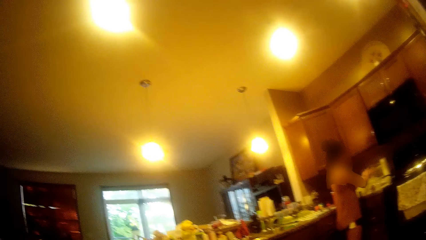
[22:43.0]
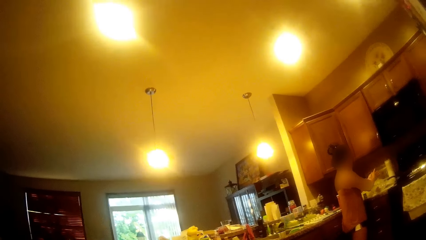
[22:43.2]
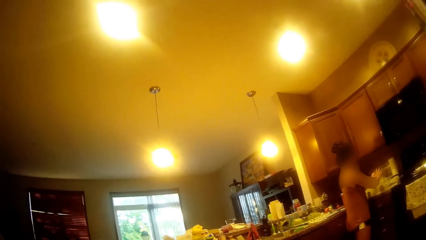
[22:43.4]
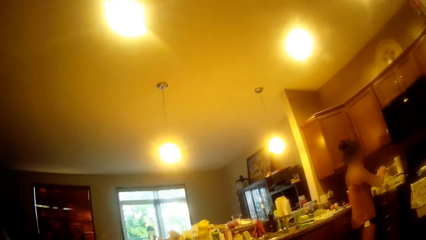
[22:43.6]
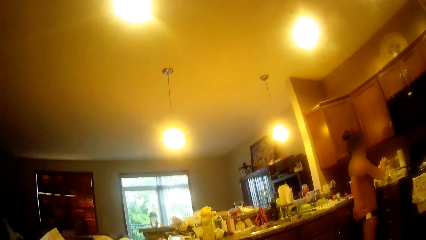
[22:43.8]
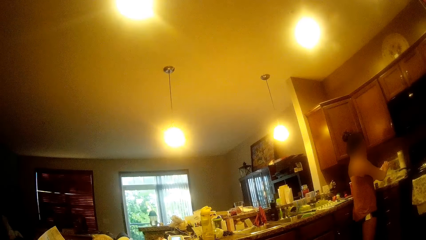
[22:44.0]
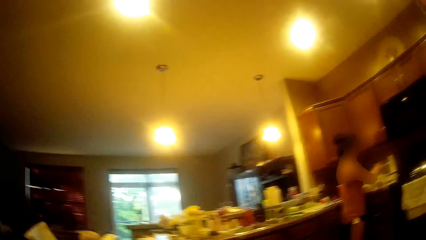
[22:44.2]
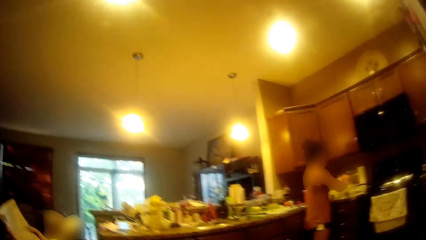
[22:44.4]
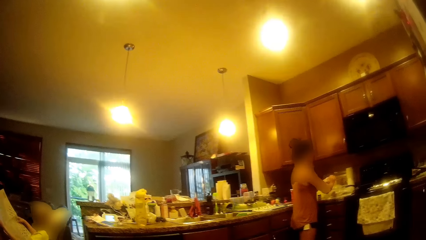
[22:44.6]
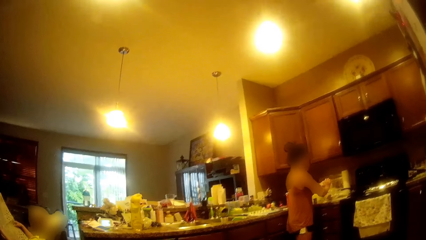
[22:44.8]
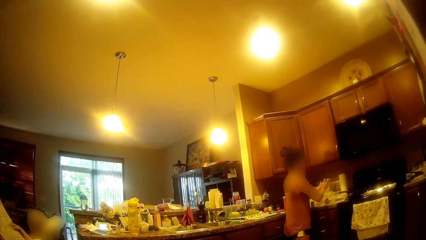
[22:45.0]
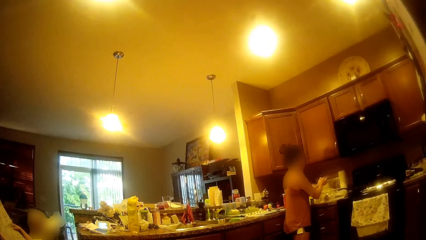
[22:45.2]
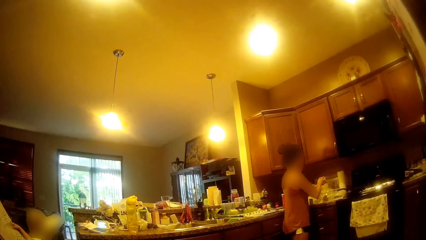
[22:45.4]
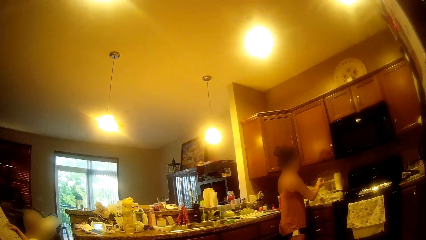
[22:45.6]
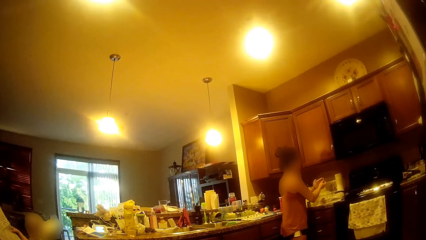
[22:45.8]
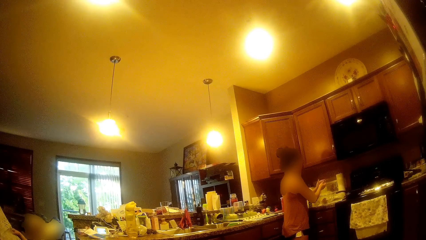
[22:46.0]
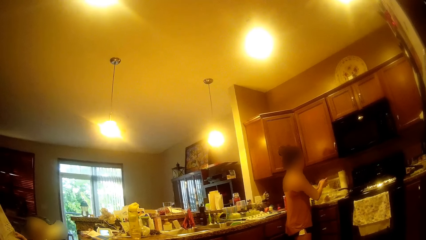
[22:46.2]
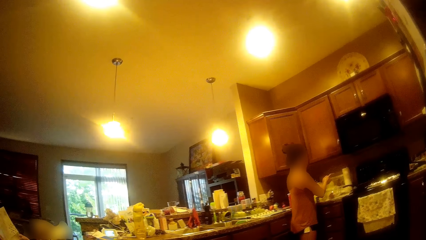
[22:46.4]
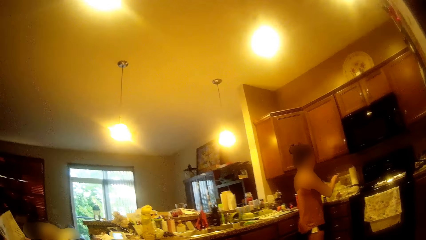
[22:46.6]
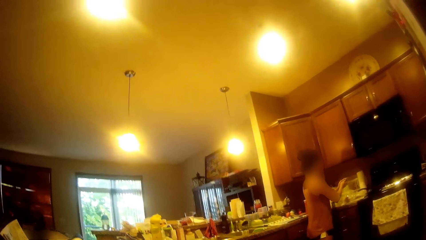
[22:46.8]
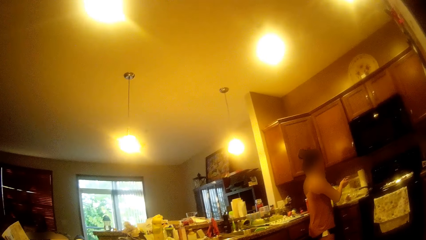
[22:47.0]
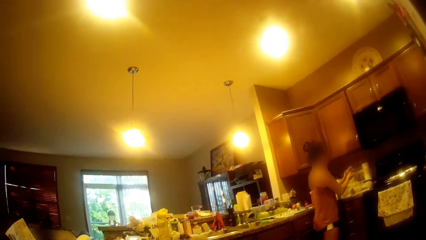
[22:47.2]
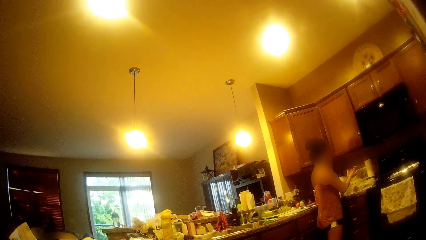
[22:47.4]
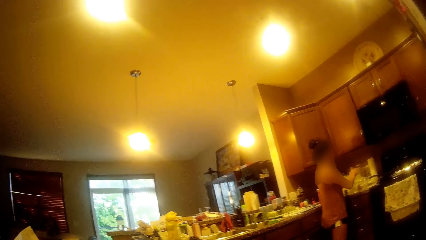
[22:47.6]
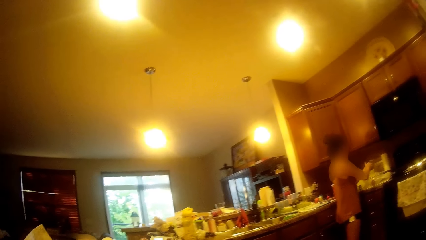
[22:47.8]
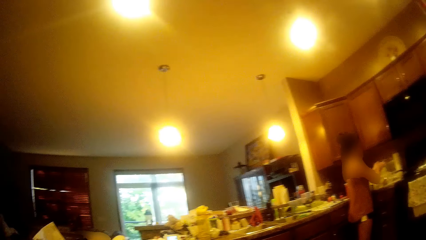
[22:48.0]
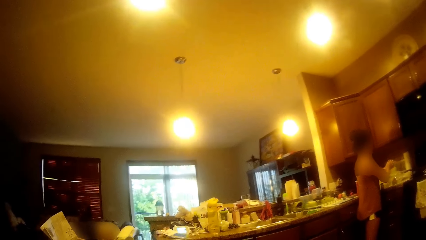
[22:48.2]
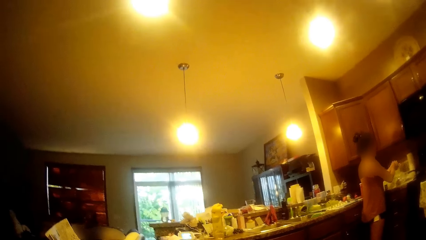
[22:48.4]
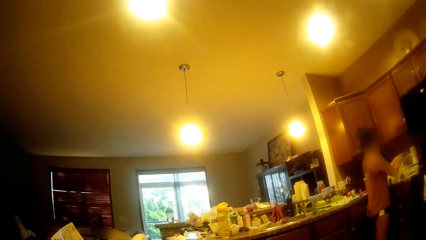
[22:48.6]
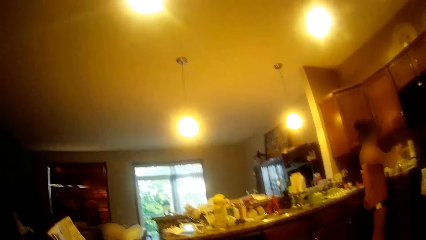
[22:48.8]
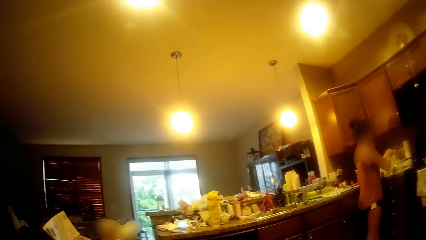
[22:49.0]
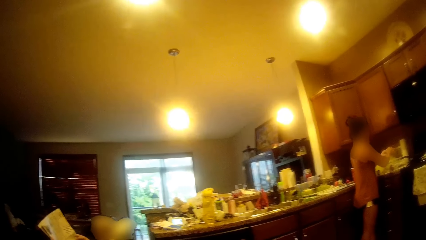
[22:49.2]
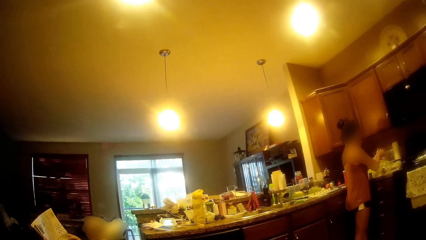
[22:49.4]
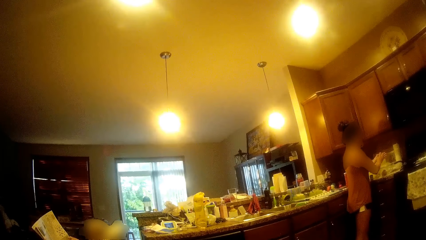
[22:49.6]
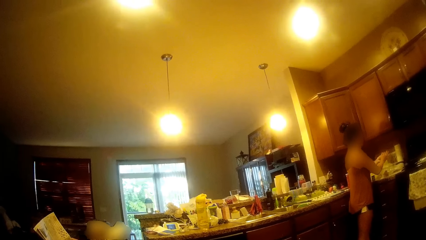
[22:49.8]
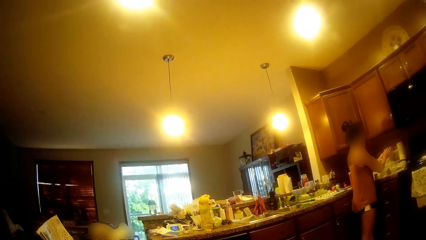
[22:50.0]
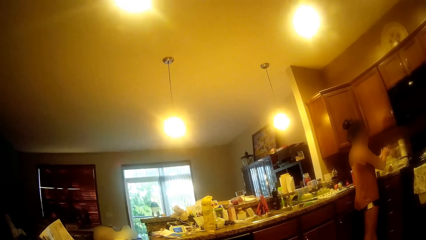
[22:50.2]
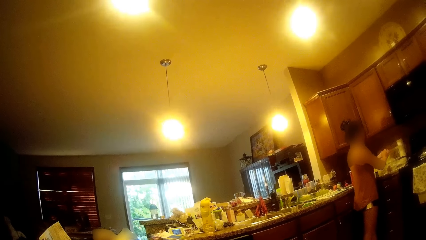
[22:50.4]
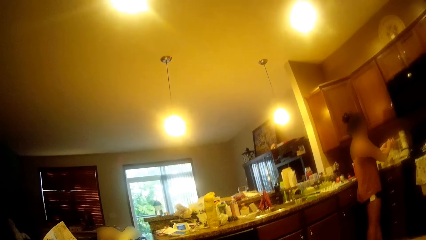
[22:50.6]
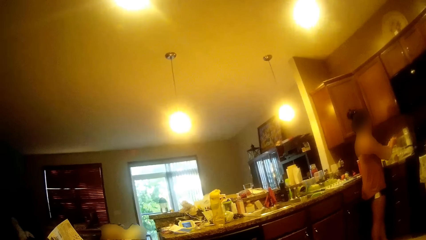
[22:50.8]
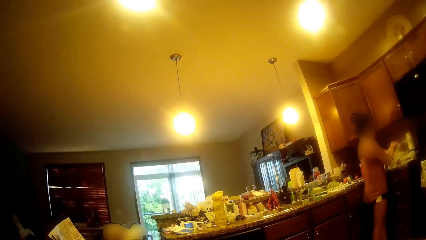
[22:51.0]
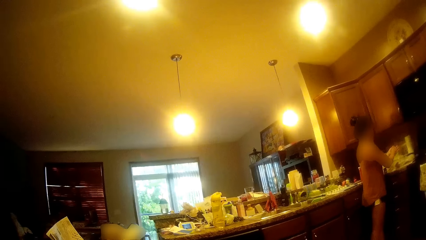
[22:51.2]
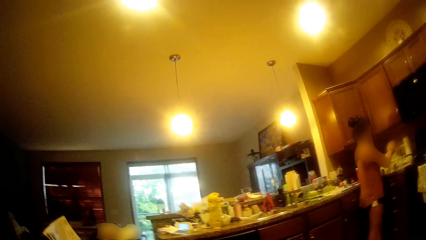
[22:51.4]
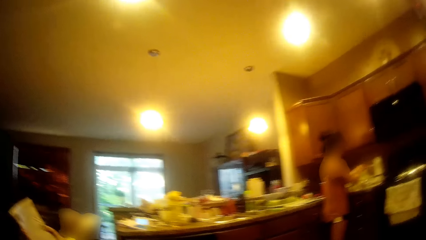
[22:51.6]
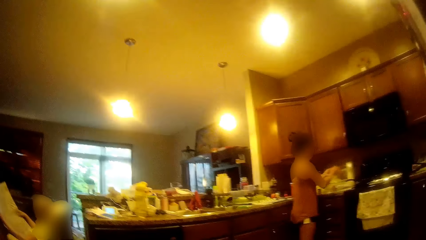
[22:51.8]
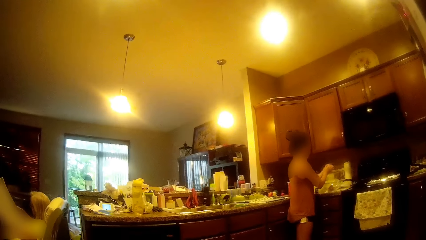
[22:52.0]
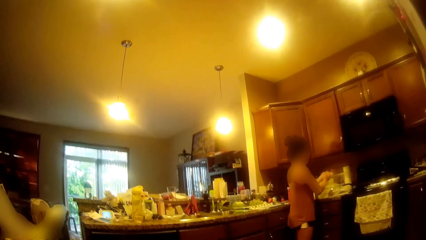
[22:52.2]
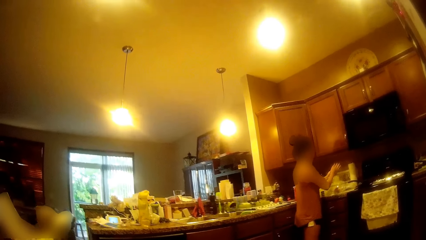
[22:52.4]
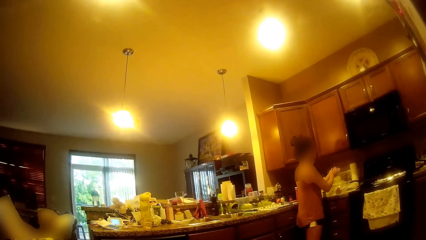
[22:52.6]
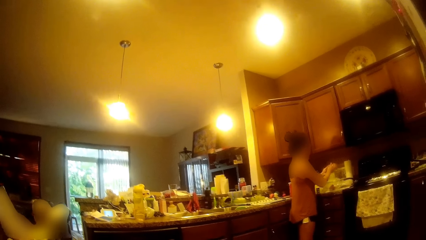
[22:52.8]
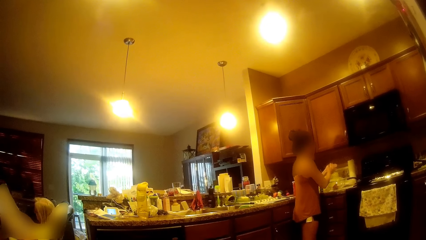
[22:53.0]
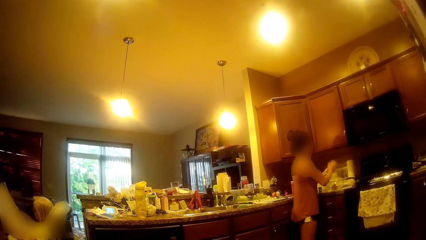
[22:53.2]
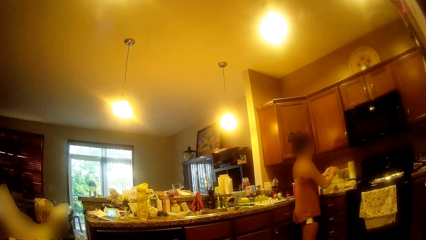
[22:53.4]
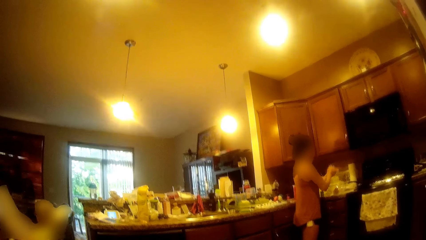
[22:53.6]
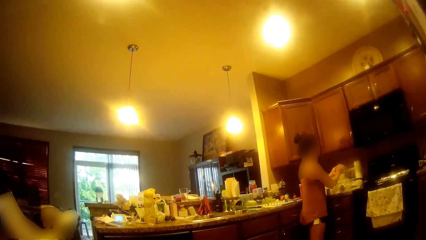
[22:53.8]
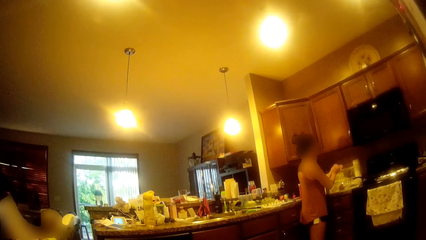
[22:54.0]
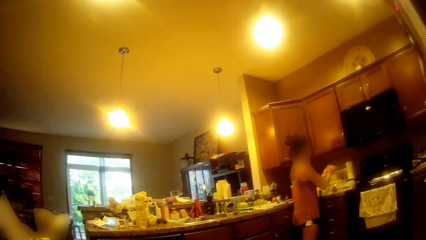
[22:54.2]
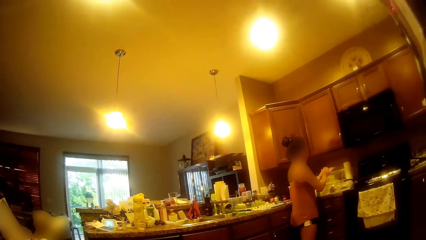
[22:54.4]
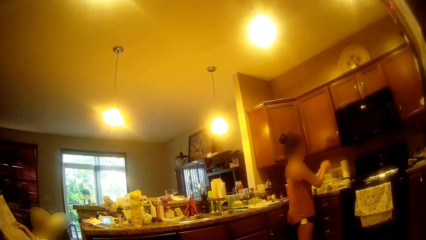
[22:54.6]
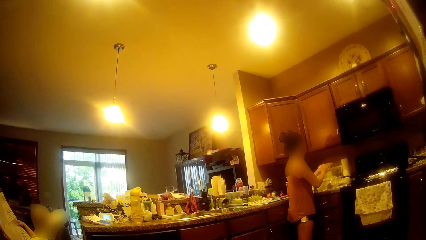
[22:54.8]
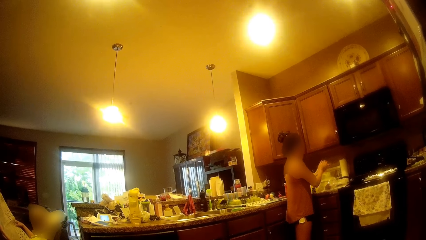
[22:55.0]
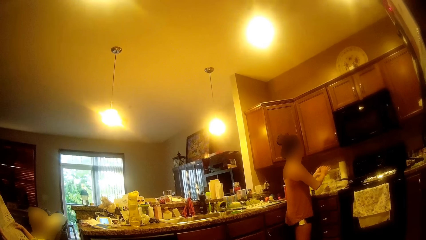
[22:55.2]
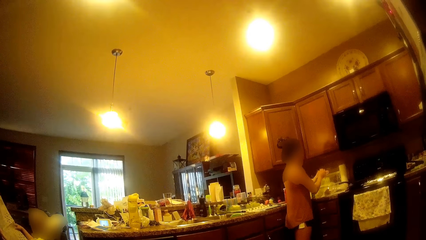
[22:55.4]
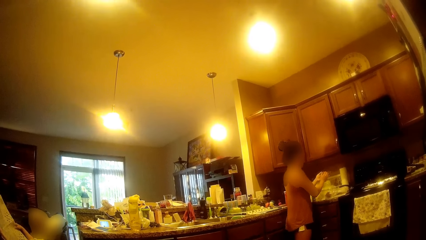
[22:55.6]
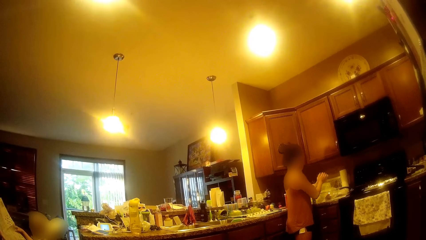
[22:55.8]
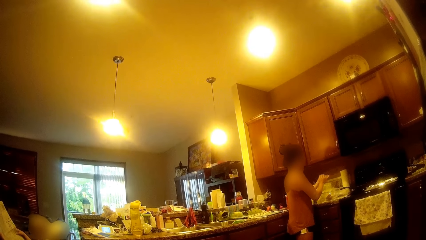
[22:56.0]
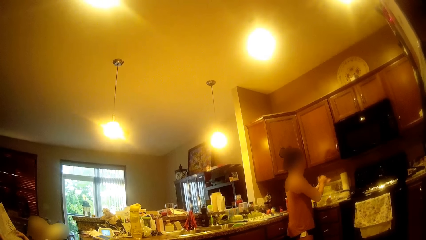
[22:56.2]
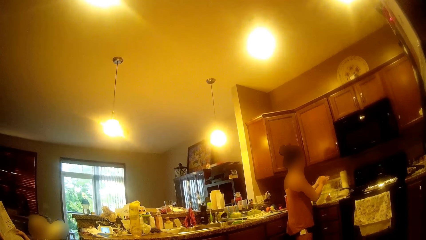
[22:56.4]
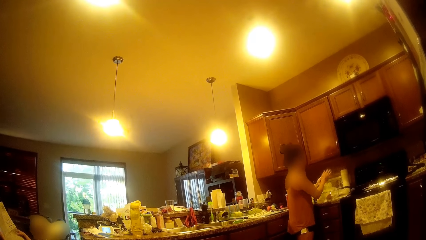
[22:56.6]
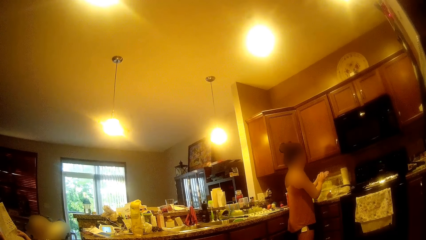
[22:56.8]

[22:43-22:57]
The camera wearer looks around. A person does something.

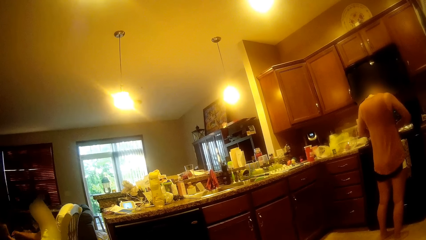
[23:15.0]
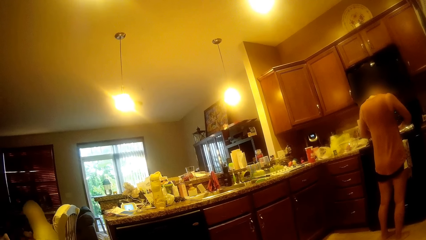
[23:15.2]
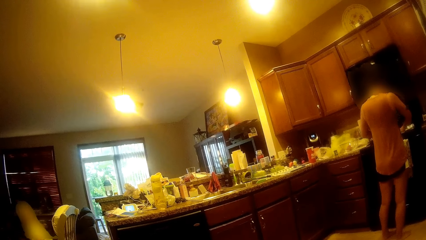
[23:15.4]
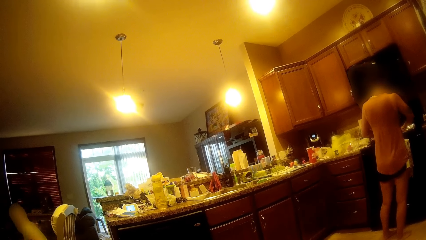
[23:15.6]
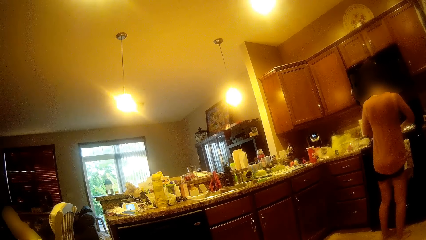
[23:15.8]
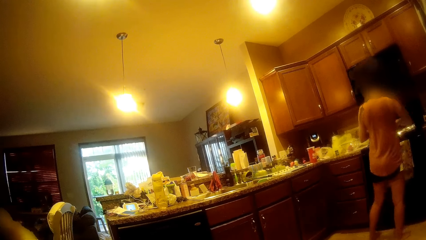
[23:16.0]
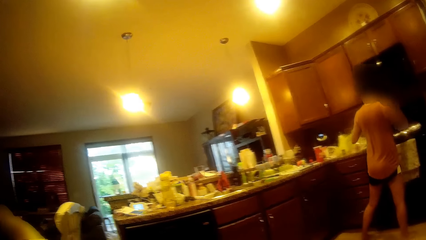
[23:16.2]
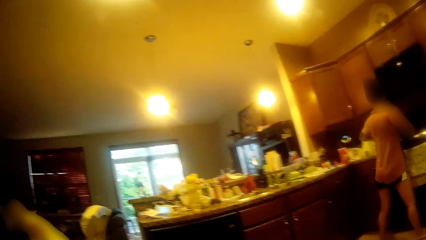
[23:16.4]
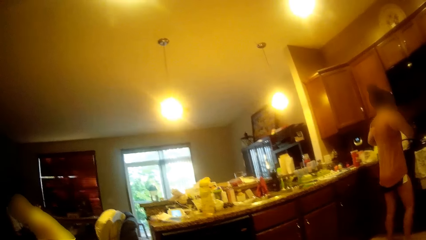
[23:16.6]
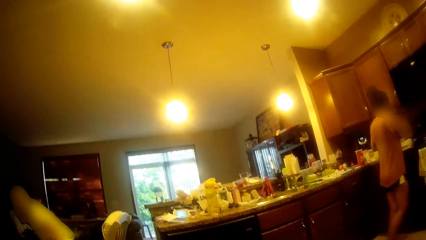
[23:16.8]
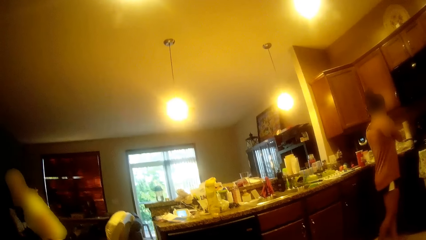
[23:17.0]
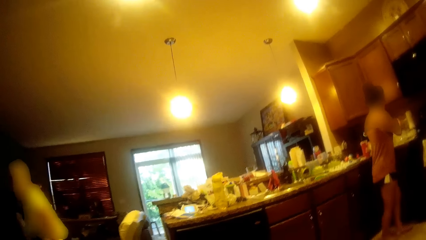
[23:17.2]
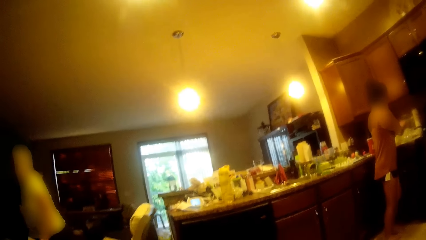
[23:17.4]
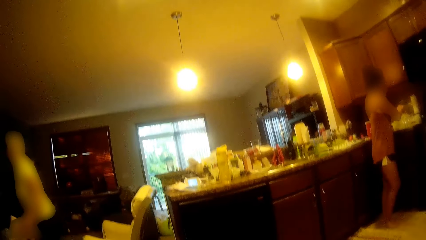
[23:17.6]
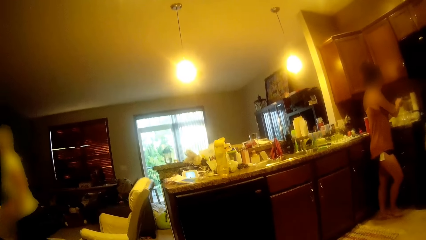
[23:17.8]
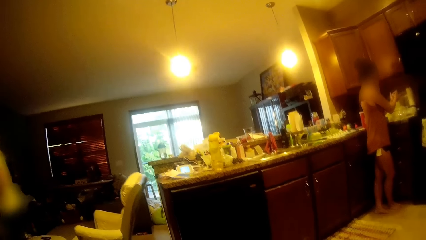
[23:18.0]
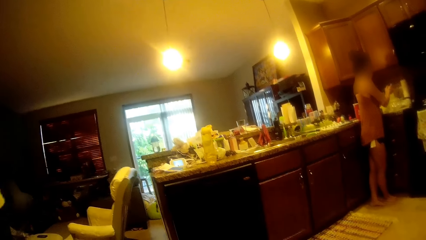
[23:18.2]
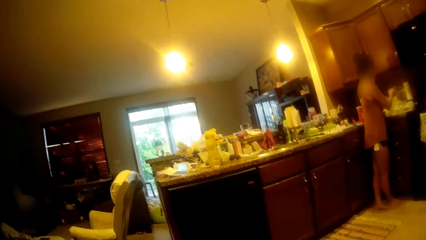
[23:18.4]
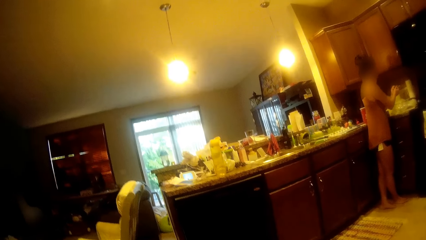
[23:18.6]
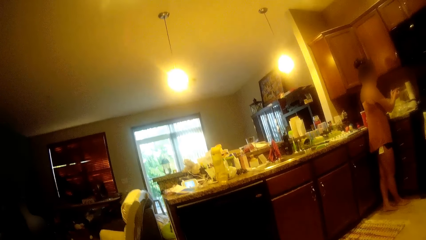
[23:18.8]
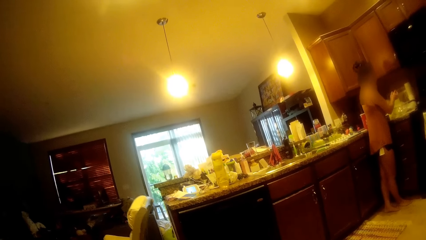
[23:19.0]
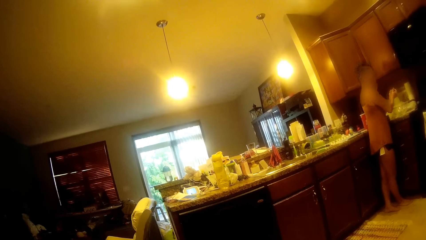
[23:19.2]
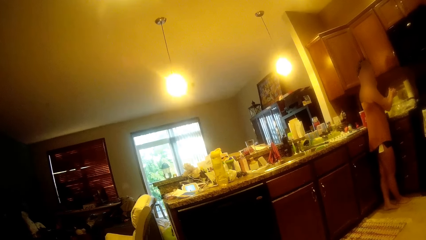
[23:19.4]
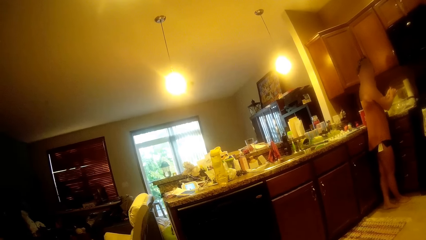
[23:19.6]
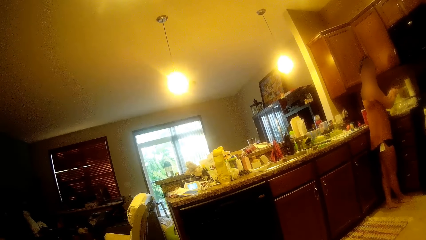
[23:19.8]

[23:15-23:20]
A person moves around.
